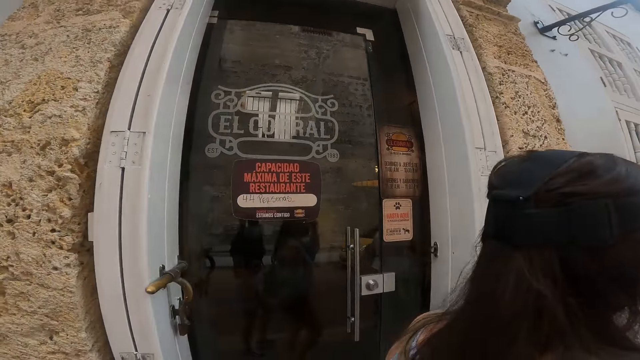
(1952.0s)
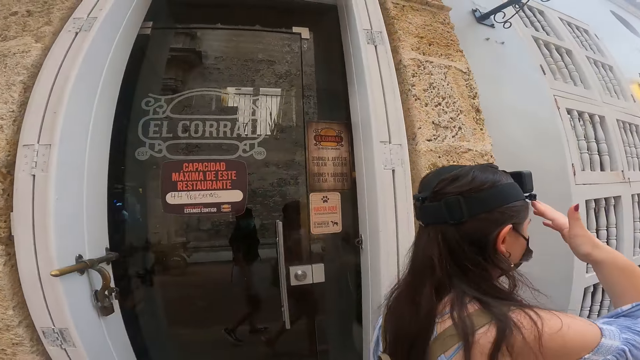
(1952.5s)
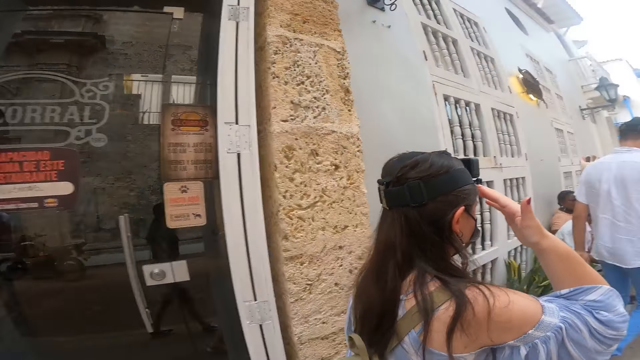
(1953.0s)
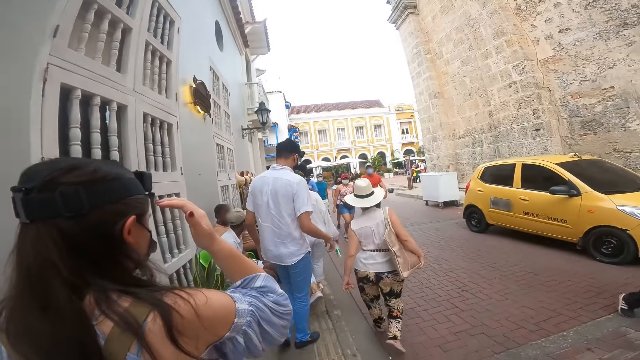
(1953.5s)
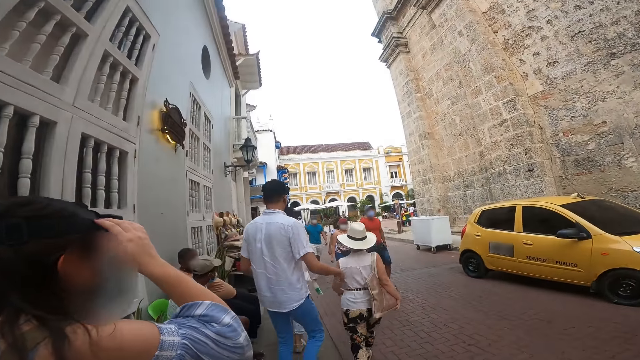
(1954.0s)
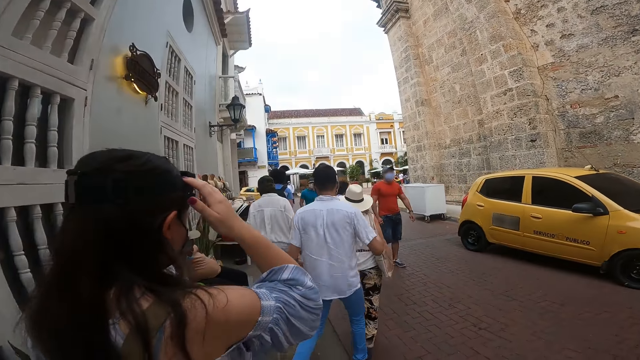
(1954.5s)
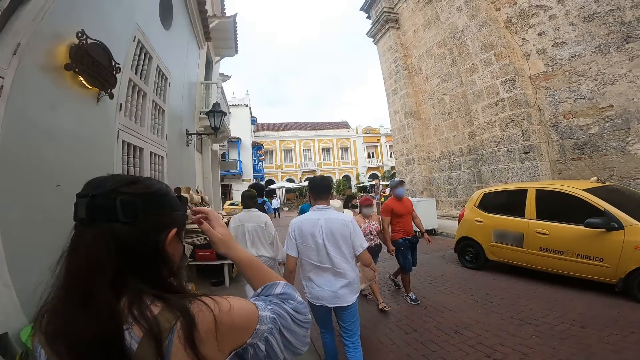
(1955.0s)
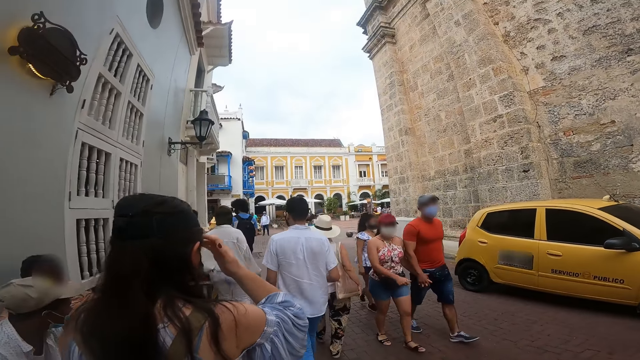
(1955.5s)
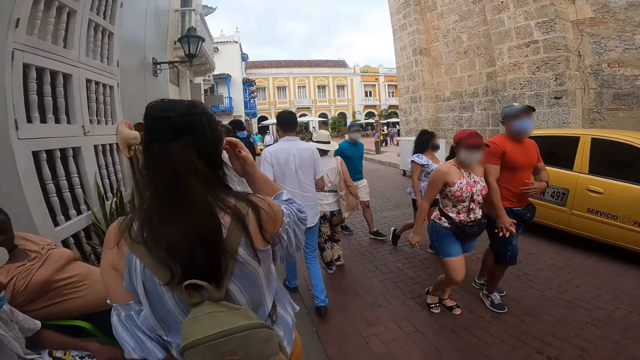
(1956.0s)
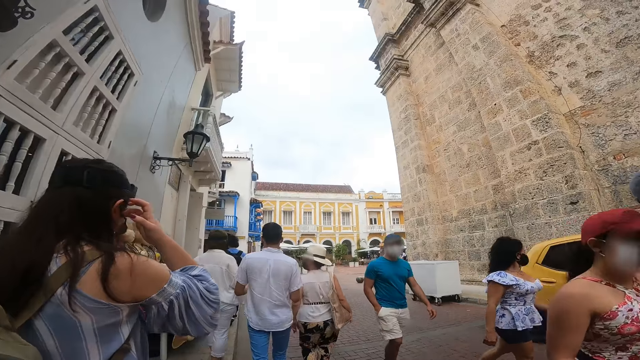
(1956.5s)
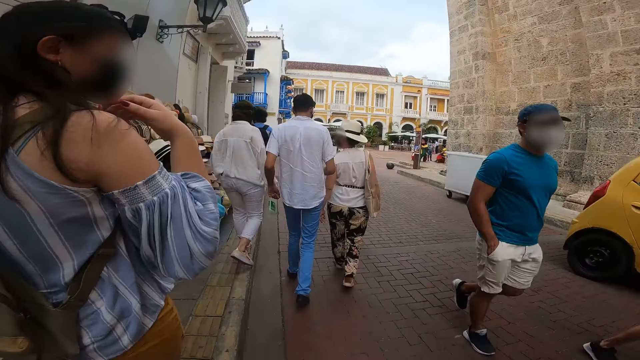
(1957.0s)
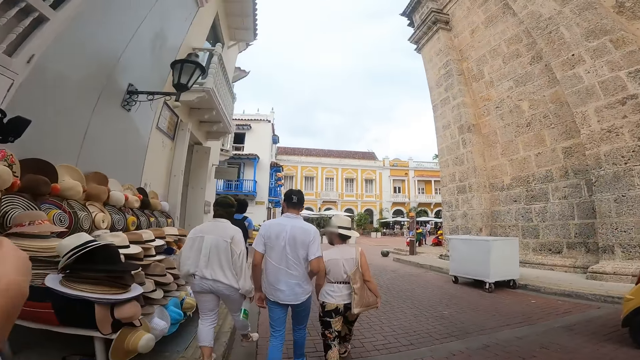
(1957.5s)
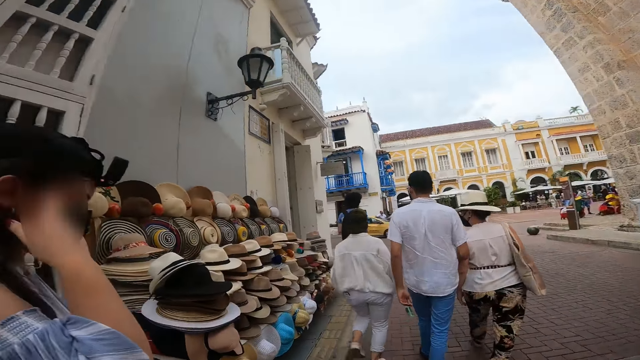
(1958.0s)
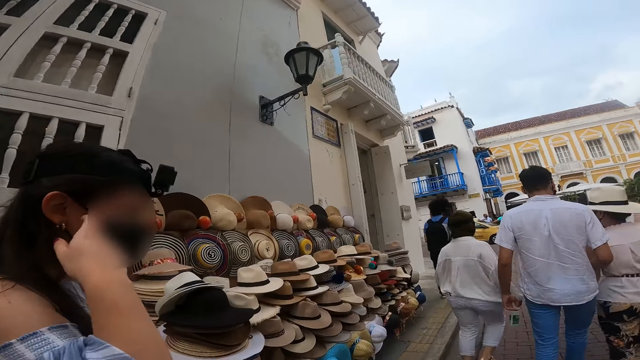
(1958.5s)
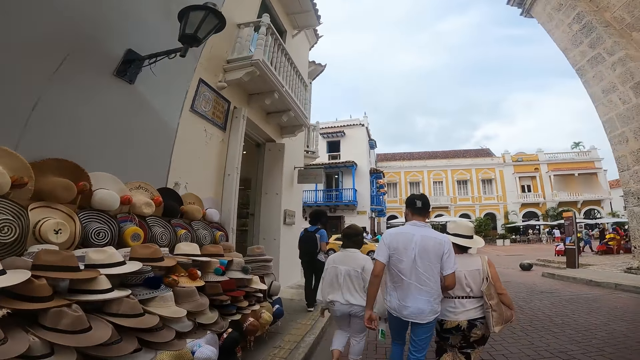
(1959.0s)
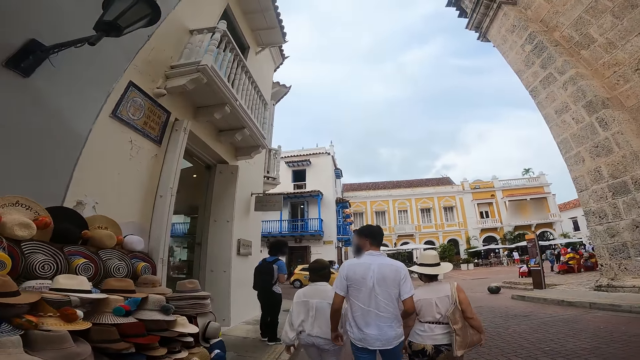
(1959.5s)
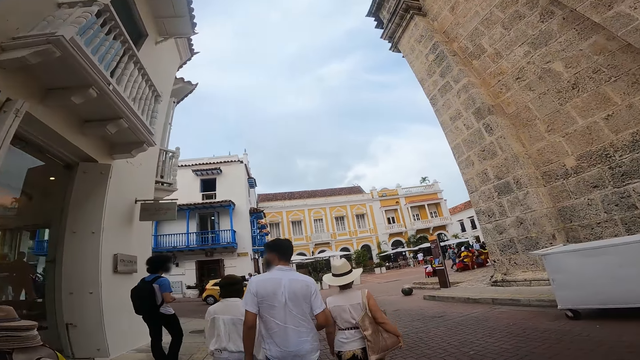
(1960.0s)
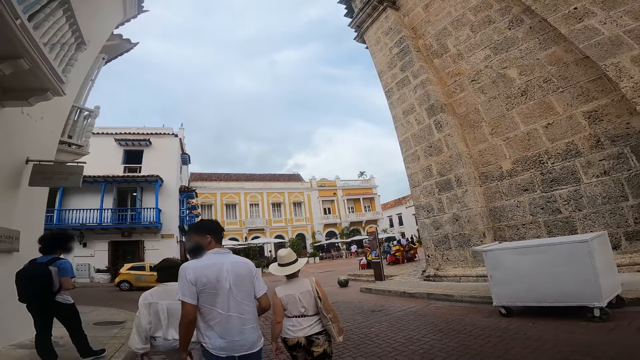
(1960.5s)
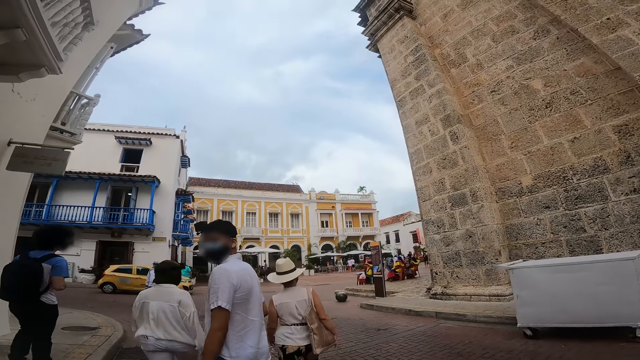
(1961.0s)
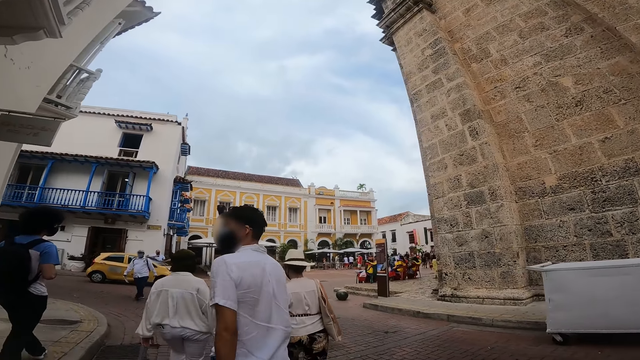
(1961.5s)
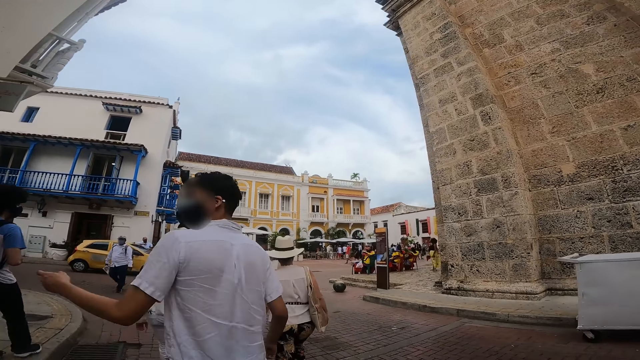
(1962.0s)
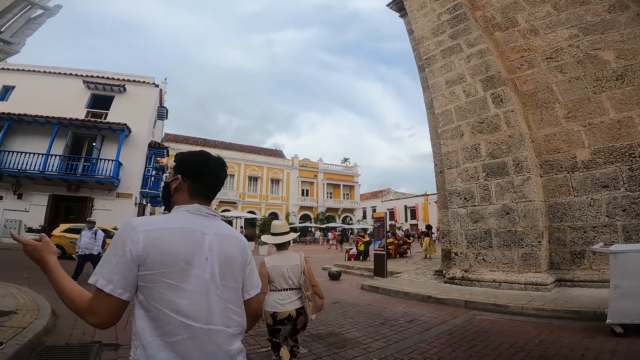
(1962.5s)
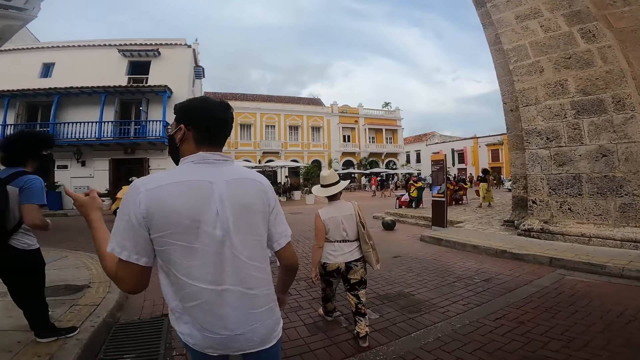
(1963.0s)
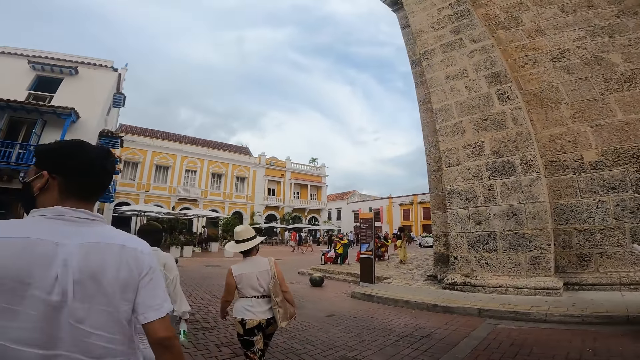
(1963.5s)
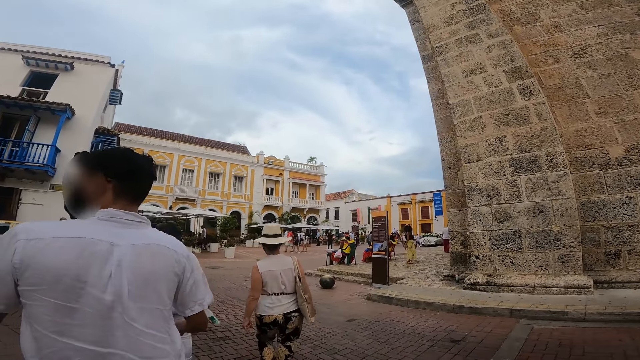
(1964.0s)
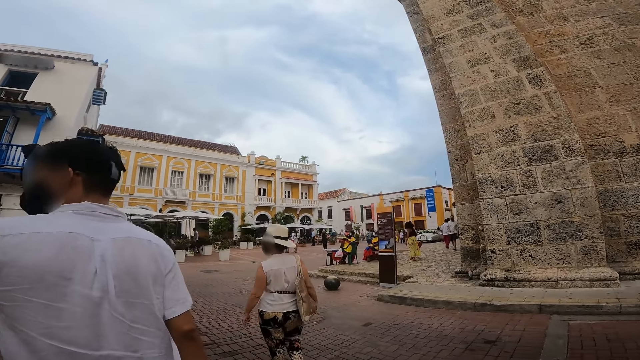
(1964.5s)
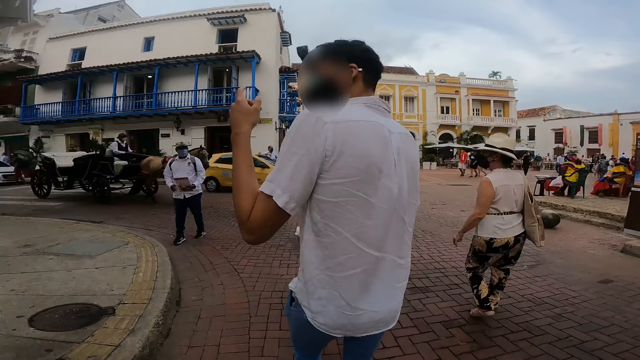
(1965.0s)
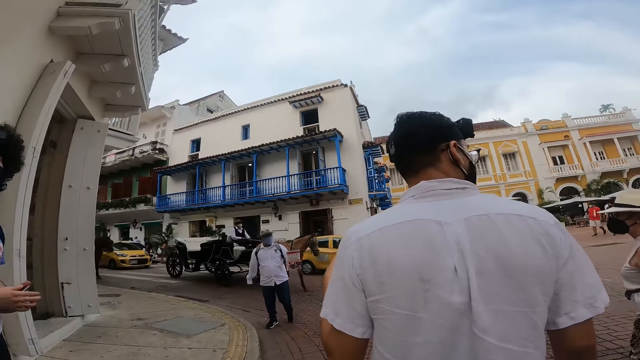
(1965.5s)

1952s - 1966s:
The camera wearer looks at the door of the restaurant. They look at the pedestrians on the road. They walk past a man. They look at the hats on the pathway. They interact with a group of people. They look at a person.

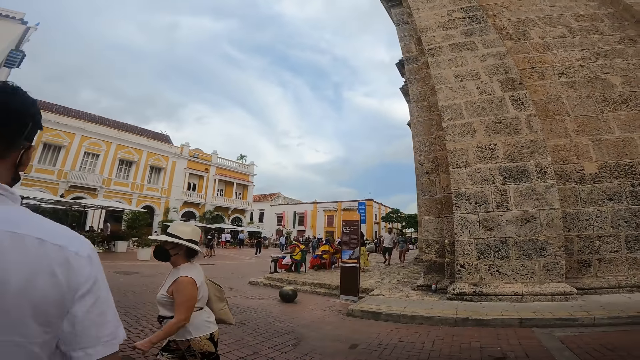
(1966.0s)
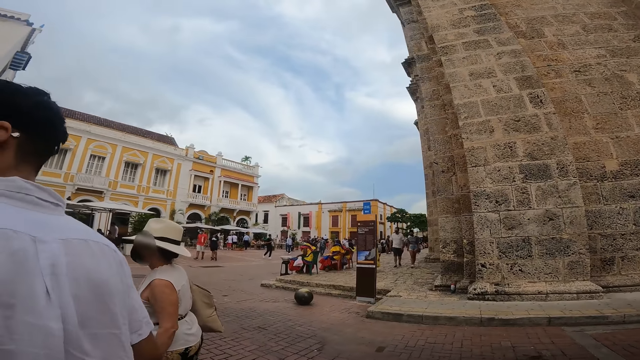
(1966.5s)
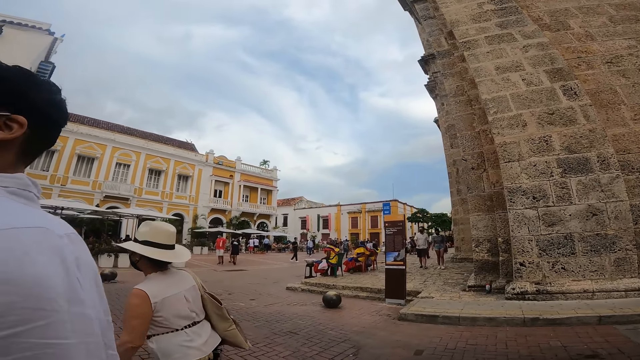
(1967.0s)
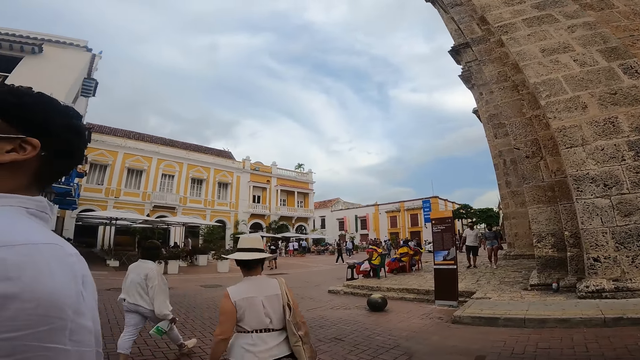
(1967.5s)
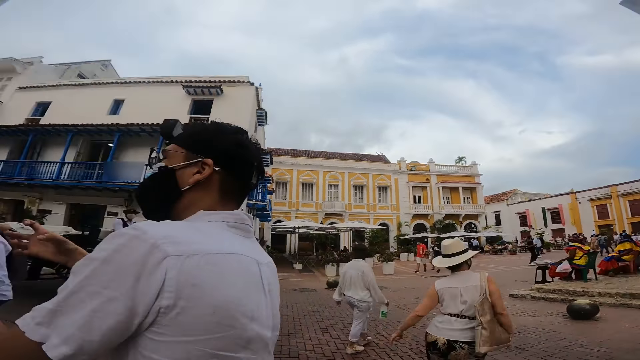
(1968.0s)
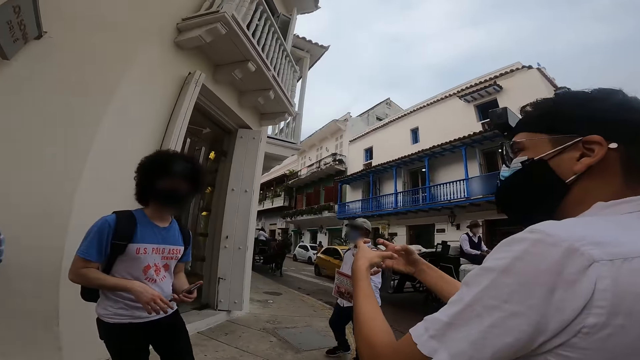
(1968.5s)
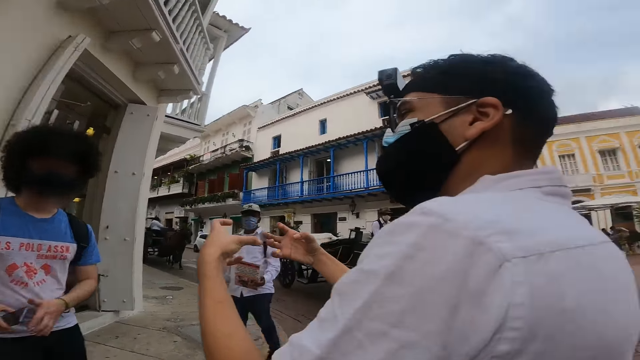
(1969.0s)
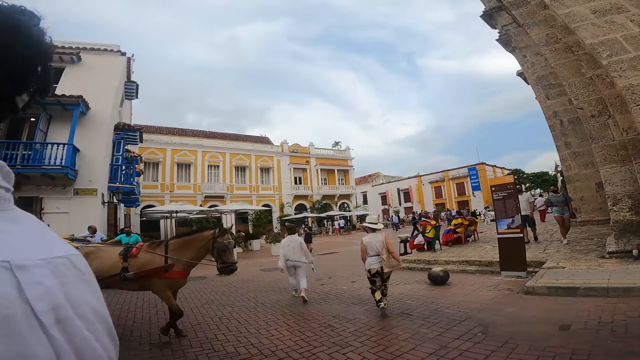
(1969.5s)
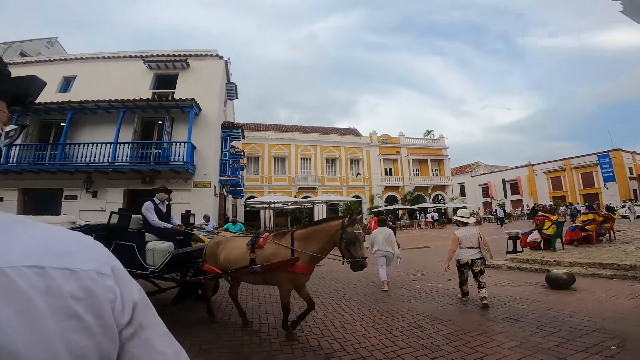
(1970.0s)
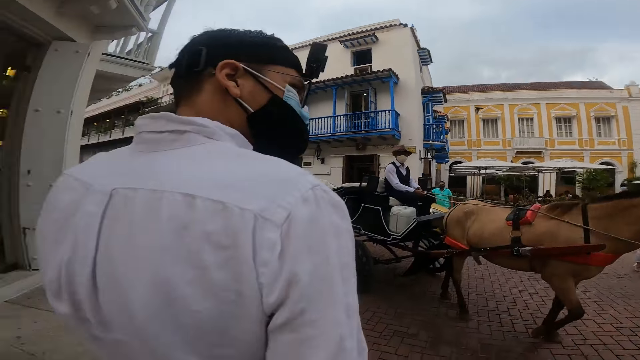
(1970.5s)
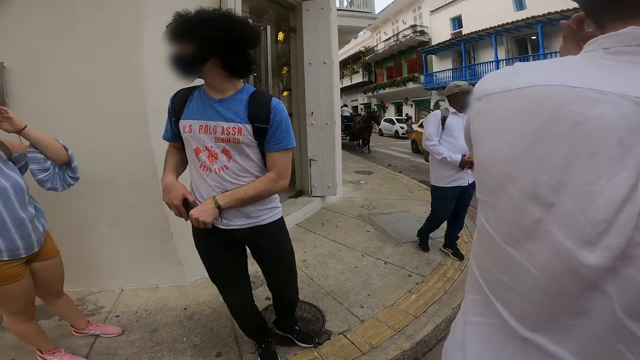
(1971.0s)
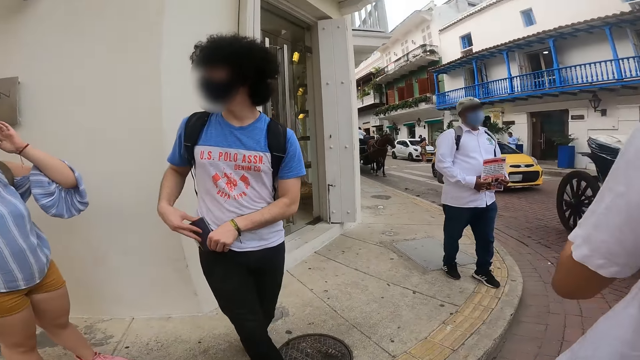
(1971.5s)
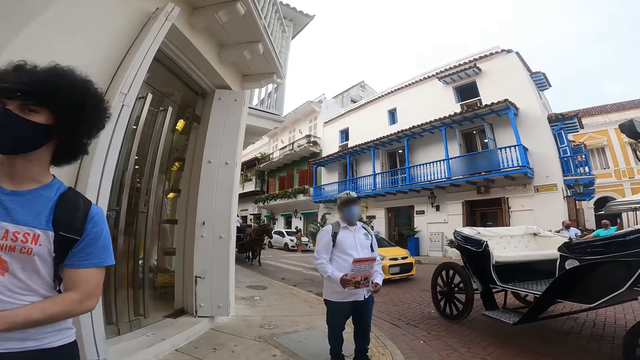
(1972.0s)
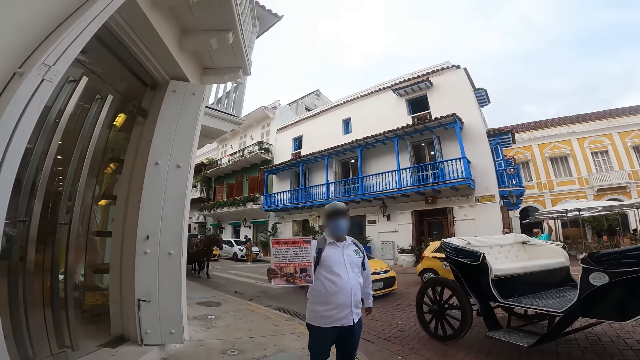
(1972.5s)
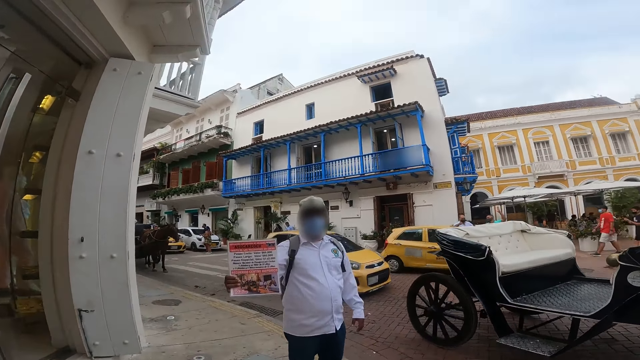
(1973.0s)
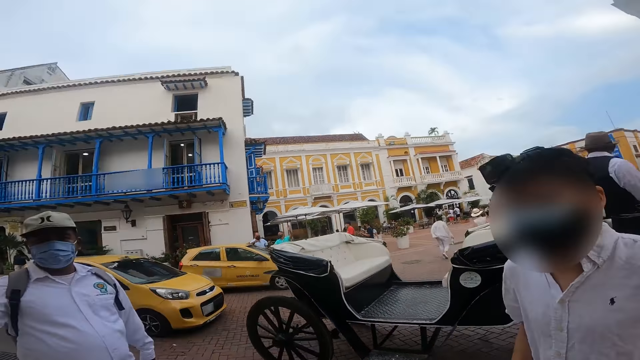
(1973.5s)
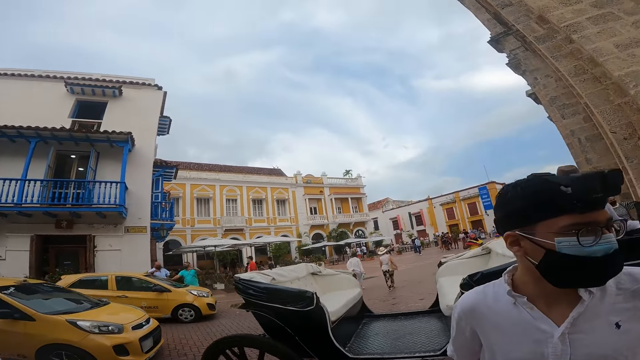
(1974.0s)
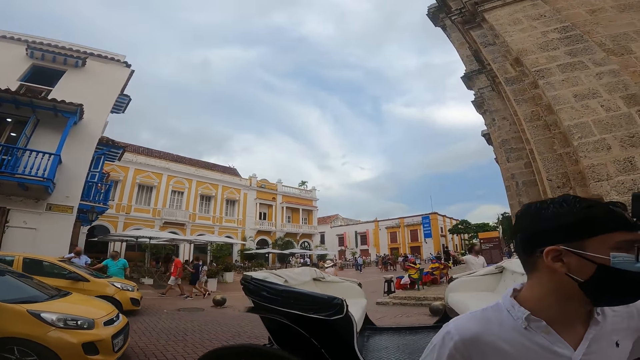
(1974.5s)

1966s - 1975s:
The camera wearer looks around. They look at a person. They look at another person on the cart.
